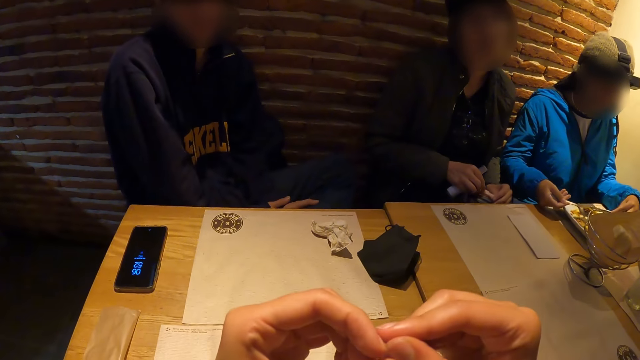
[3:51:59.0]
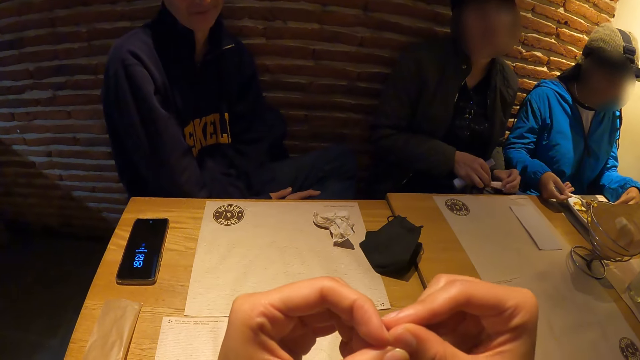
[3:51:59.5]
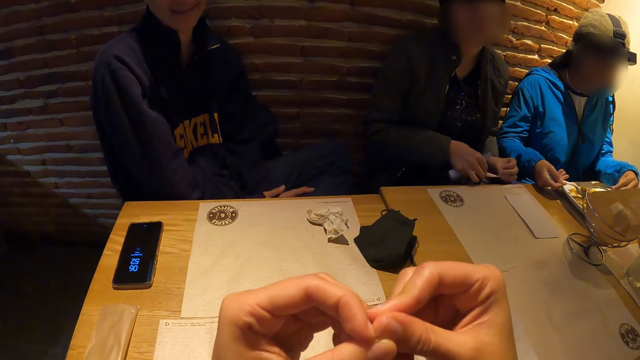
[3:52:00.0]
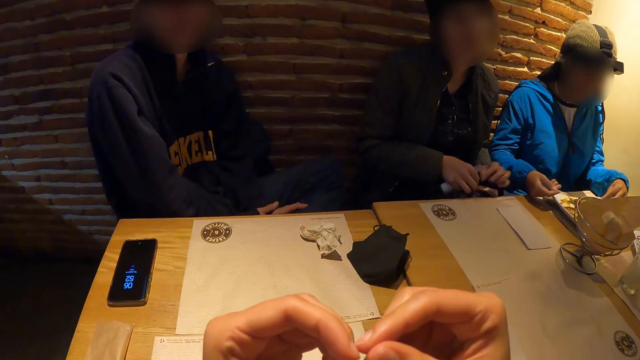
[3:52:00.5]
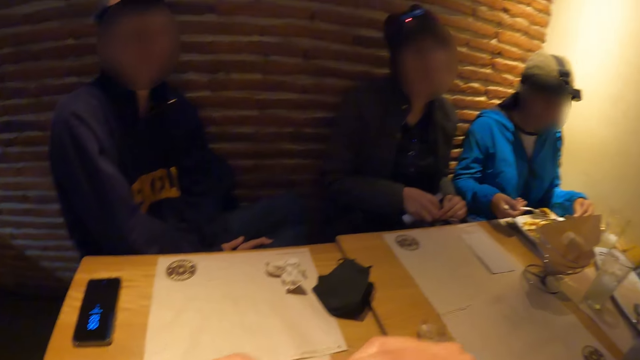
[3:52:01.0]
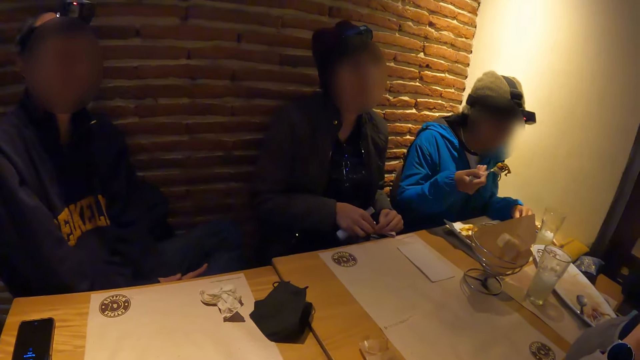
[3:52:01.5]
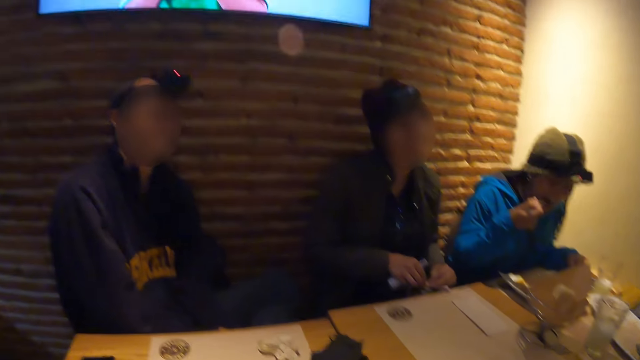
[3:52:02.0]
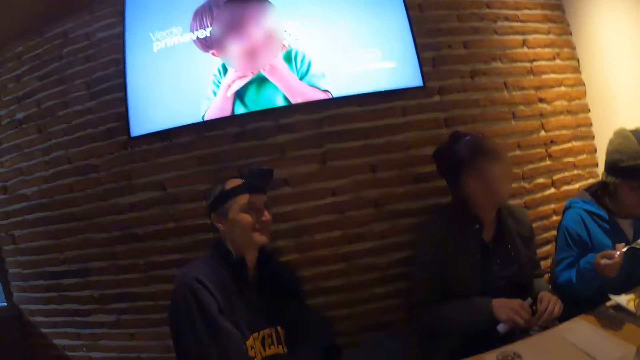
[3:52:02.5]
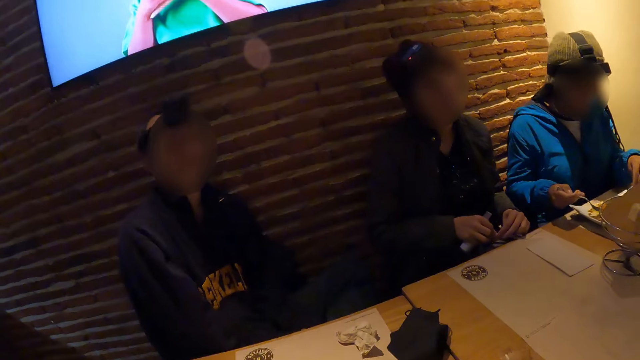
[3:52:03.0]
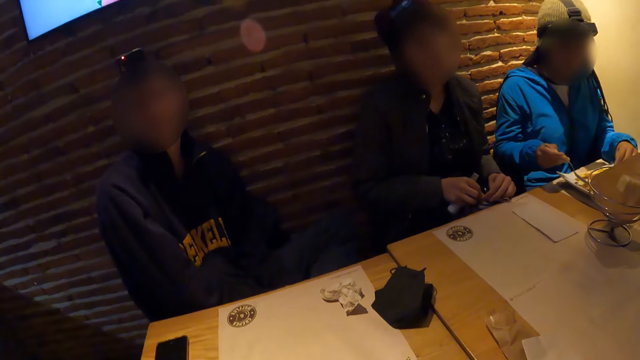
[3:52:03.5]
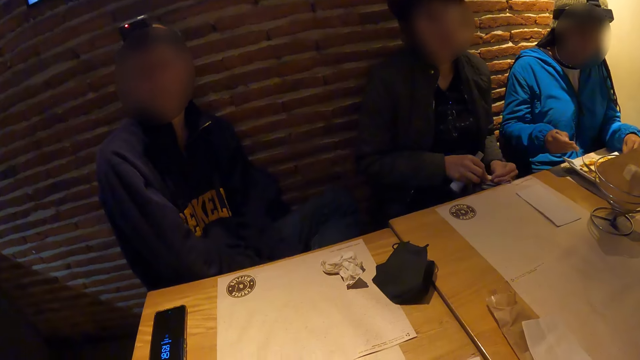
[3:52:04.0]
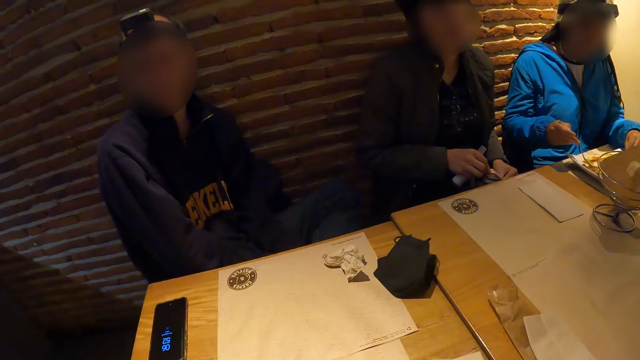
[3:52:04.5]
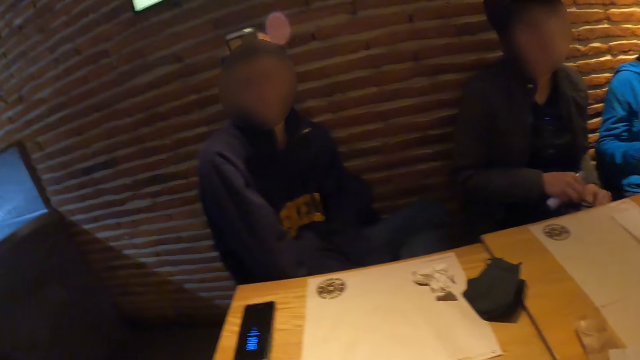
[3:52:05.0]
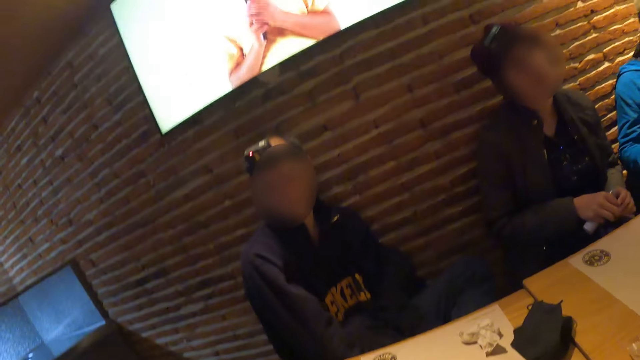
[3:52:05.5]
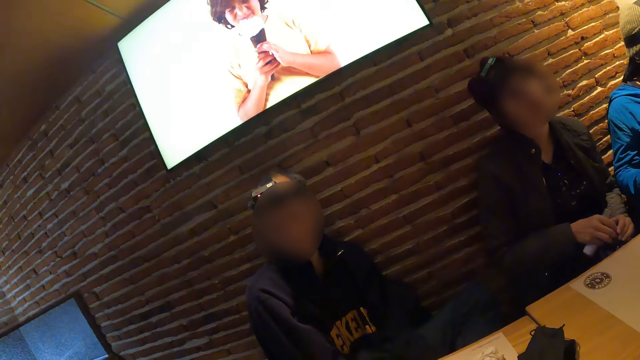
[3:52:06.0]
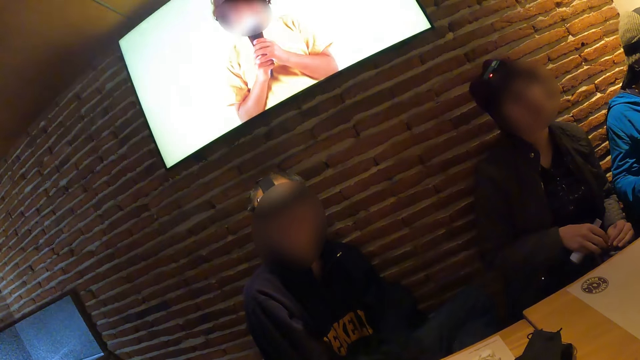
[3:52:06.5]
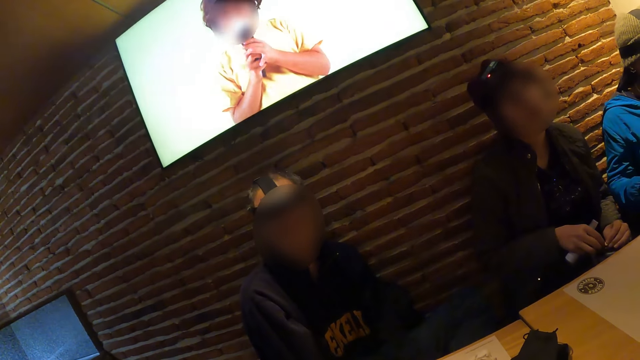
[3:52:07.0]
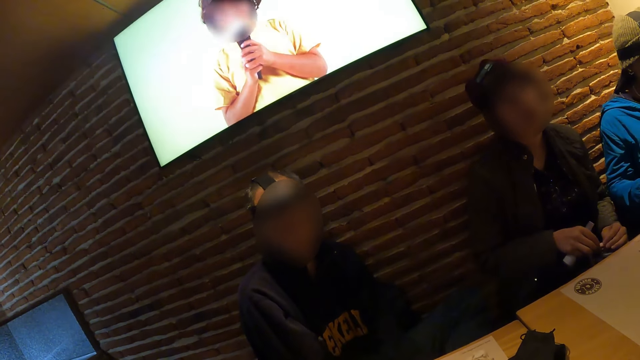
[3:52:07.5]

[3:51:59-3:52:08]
The camera wearer rubs fingers. The woman eats the food from the fork in her right hand. The woman gathers food in the plate with the fork in her right hand.

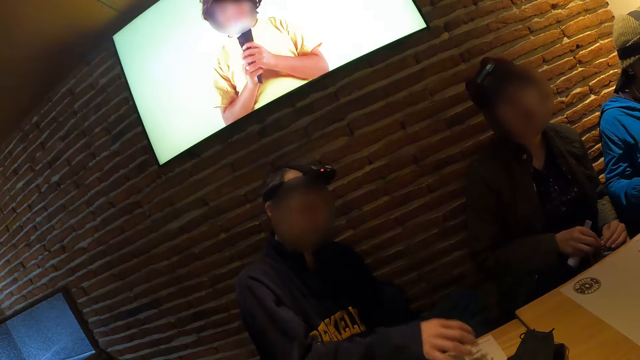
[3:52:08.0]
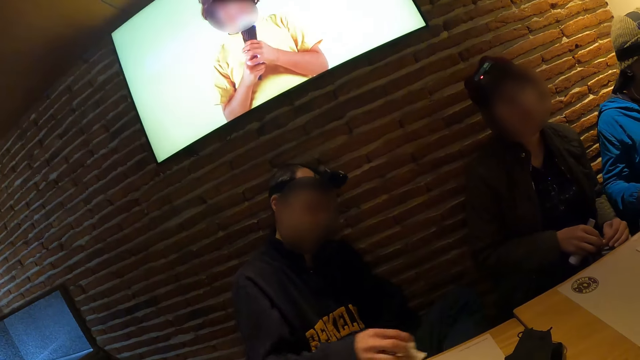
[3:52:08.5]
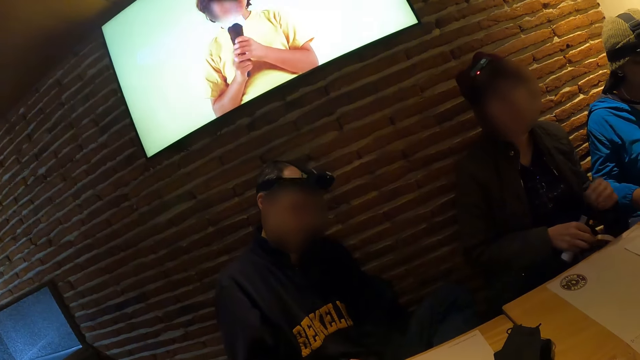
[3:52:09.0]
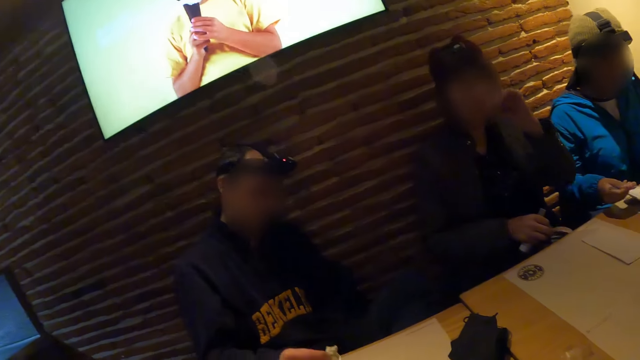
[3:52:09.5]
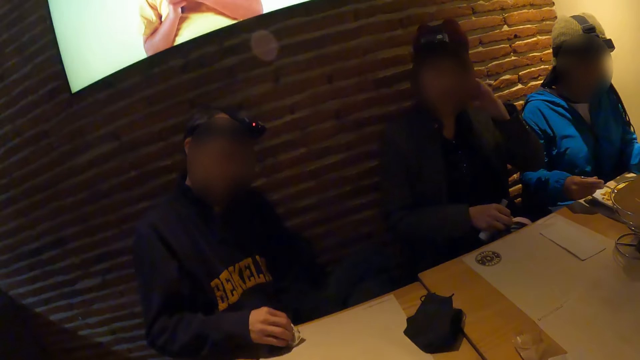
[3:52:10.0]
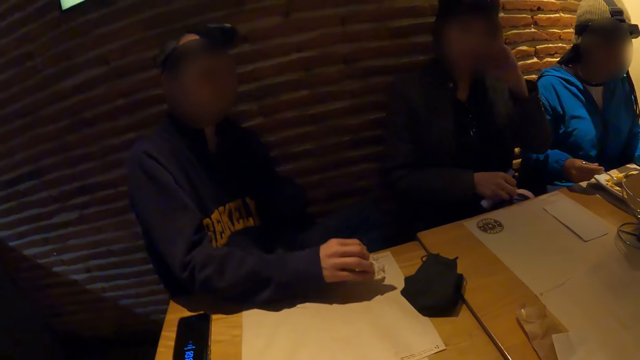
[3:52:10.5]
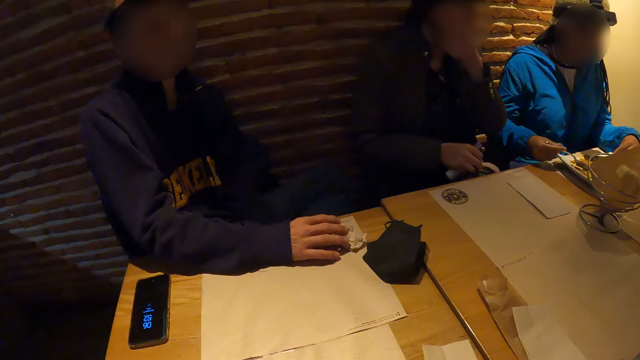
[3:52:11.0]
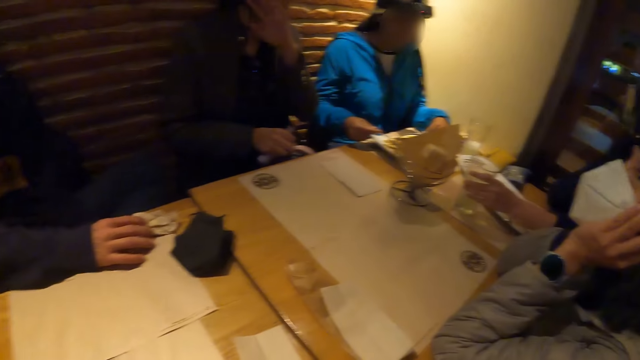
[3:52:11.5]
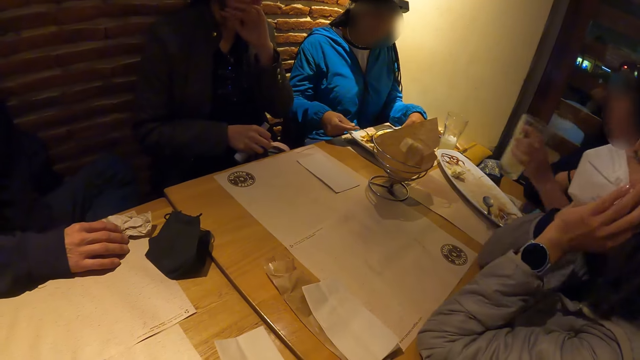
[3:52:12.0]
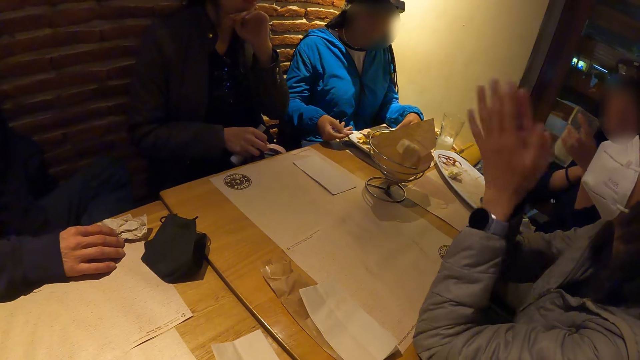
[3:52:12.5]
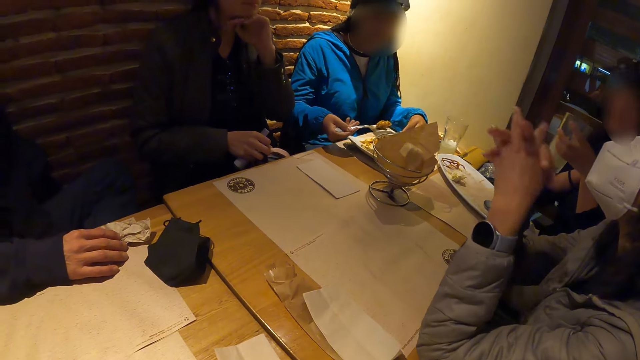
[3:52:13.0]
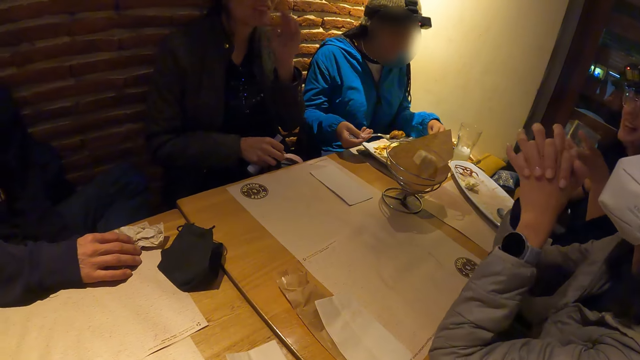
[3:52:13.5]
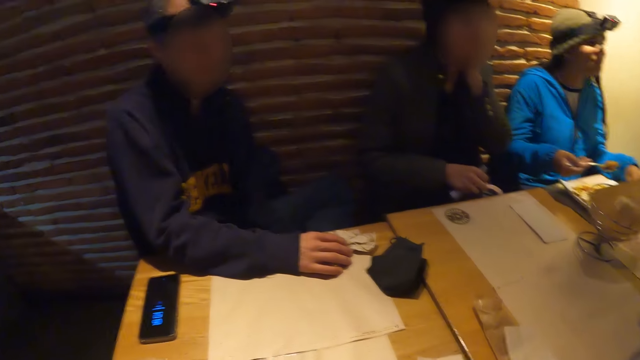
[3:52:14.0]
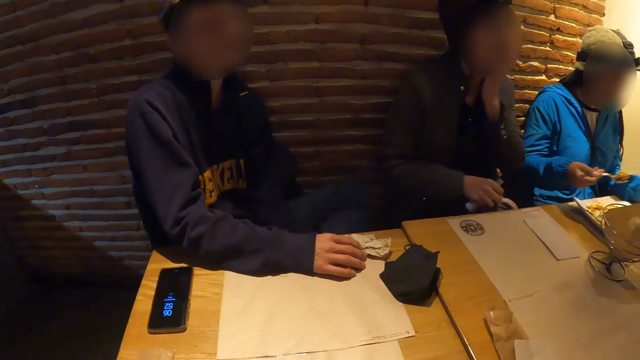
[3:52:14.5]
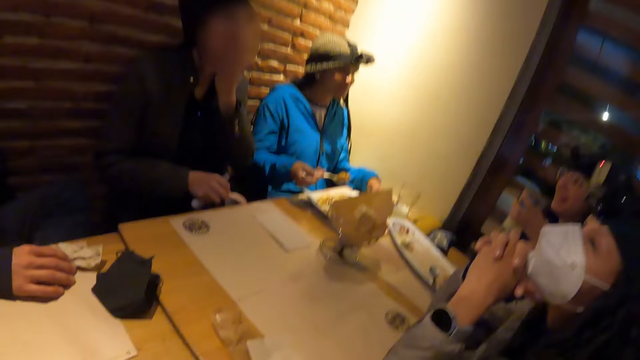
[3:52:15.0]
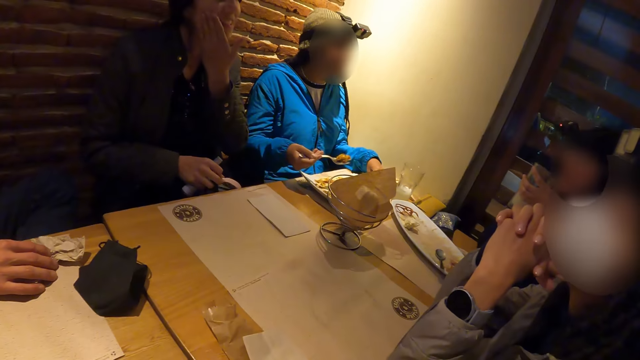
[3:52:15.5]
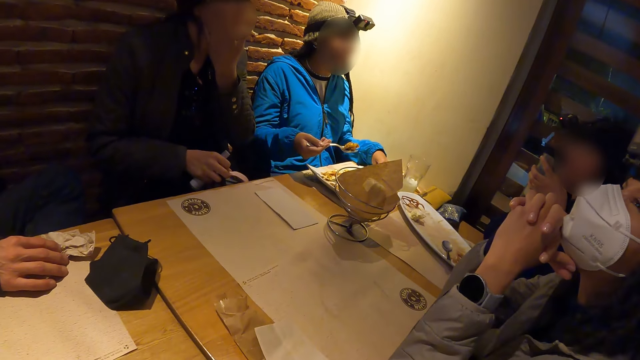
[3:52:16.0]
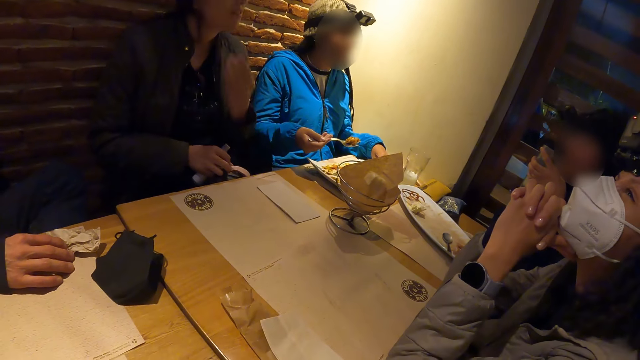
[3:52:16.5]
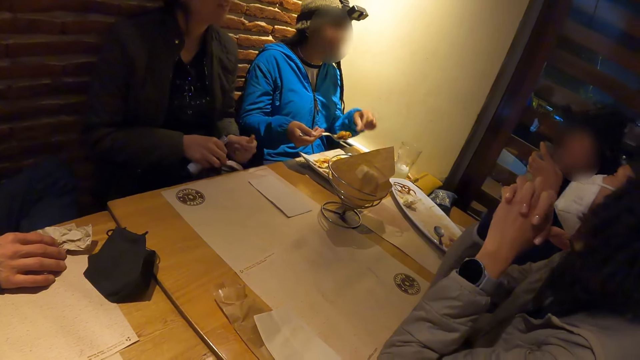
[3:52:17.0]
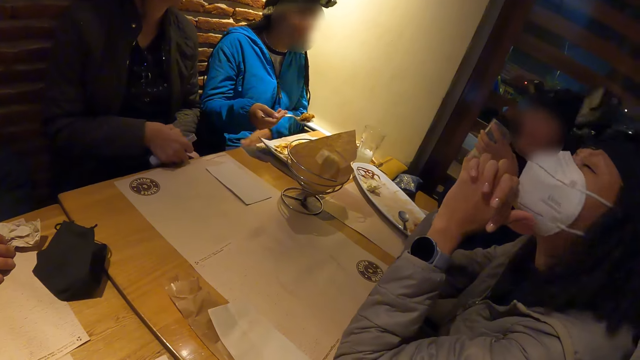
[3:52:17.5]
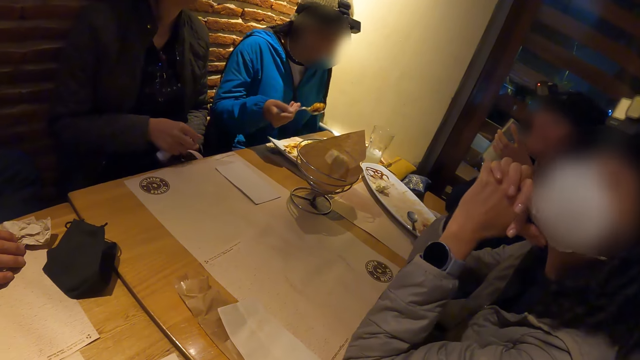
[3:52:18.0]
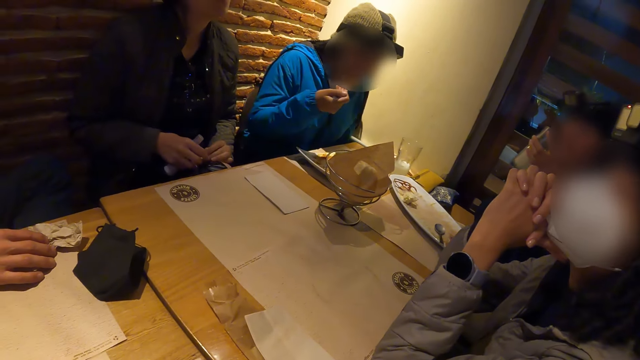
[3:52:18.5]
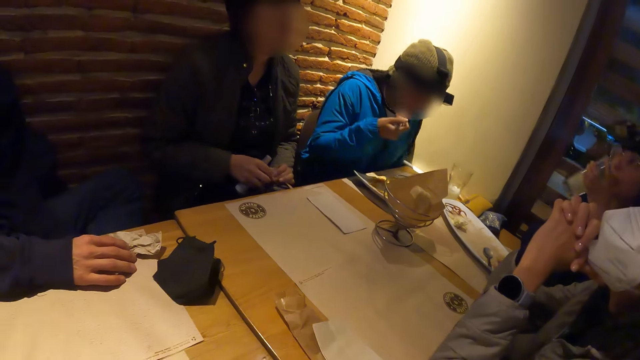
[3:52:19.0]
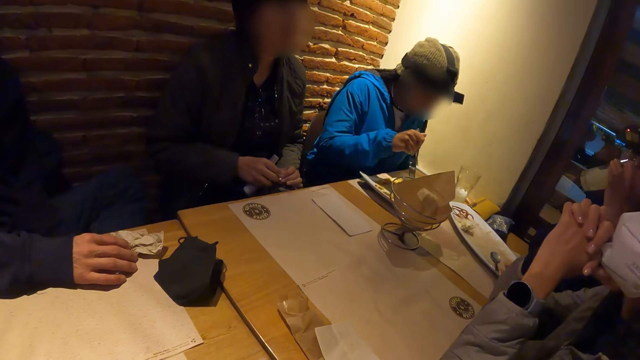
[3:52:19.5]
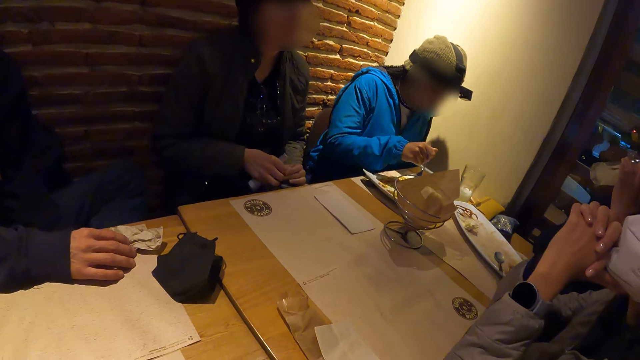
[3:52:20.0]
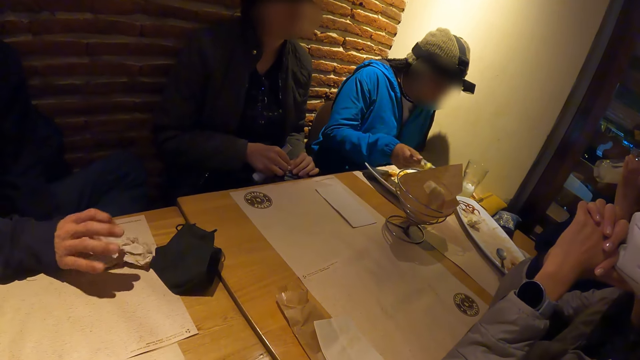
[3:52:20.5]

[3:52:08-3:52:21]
The man moves a paper towel on the table with his right hand. A woman picks the tumbler from the table with her left hand. Another woman eats the food from the fork in her right hand. The first woman drinks juice from the tumbler in her left hand.
